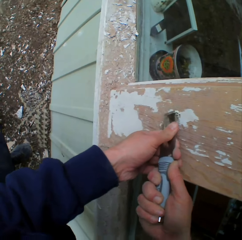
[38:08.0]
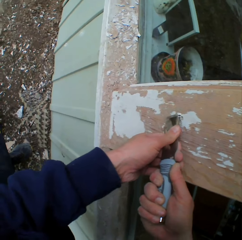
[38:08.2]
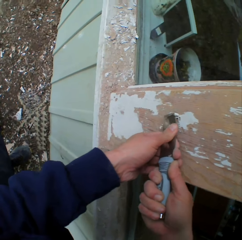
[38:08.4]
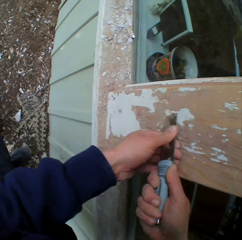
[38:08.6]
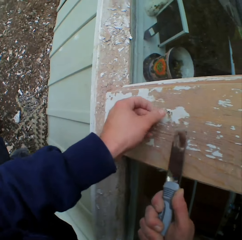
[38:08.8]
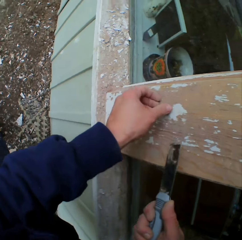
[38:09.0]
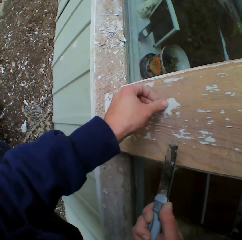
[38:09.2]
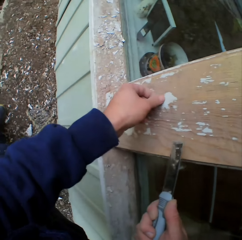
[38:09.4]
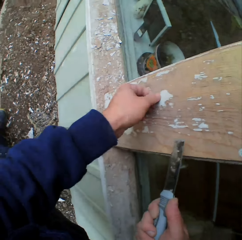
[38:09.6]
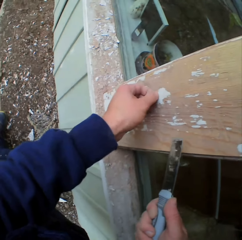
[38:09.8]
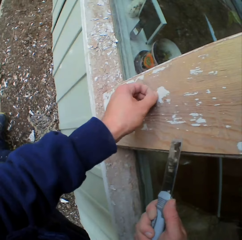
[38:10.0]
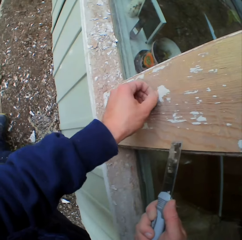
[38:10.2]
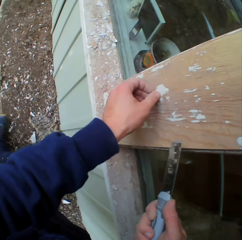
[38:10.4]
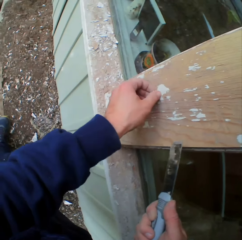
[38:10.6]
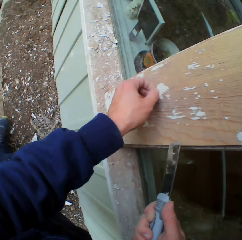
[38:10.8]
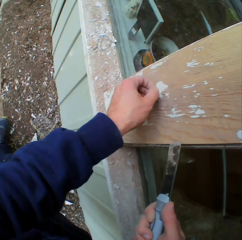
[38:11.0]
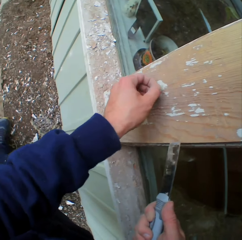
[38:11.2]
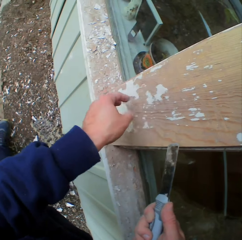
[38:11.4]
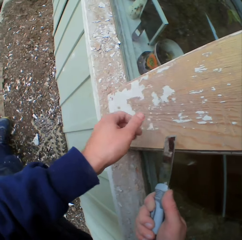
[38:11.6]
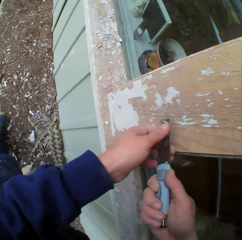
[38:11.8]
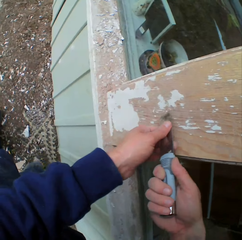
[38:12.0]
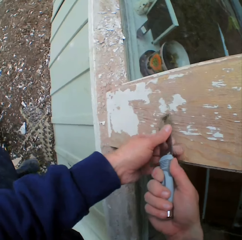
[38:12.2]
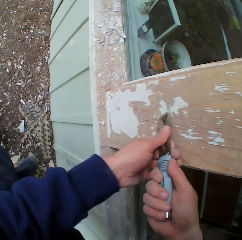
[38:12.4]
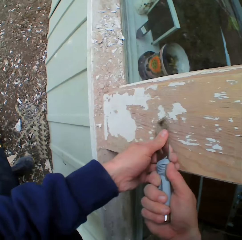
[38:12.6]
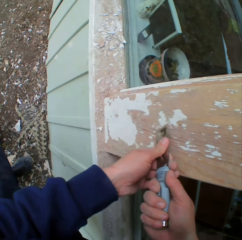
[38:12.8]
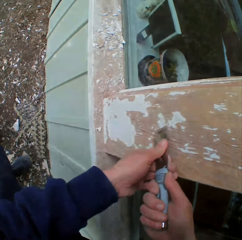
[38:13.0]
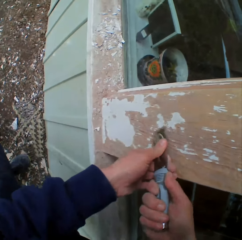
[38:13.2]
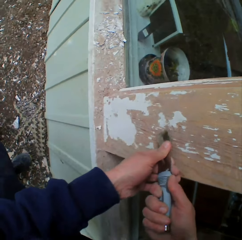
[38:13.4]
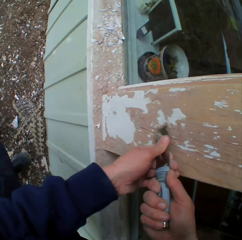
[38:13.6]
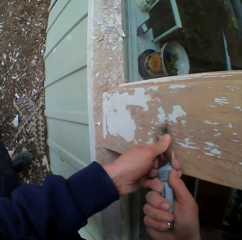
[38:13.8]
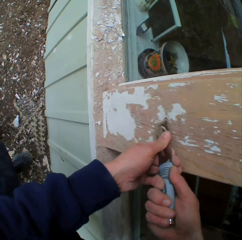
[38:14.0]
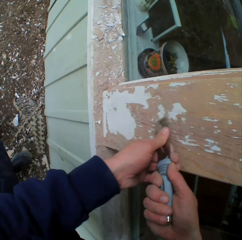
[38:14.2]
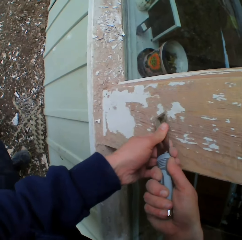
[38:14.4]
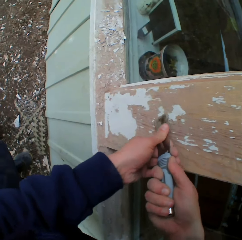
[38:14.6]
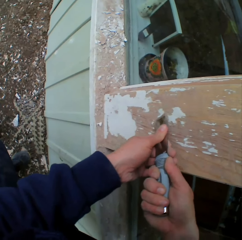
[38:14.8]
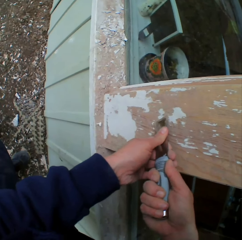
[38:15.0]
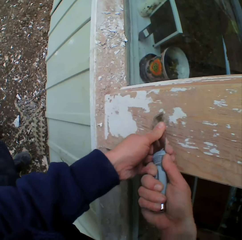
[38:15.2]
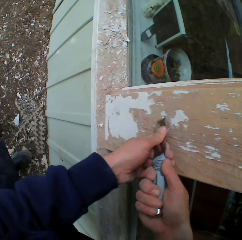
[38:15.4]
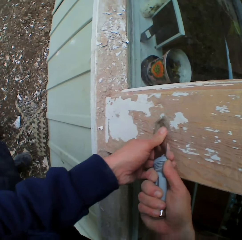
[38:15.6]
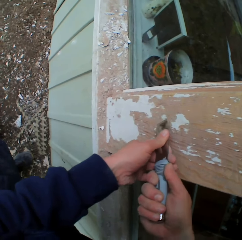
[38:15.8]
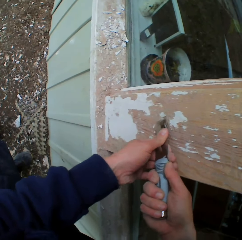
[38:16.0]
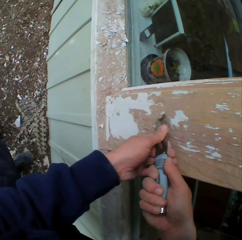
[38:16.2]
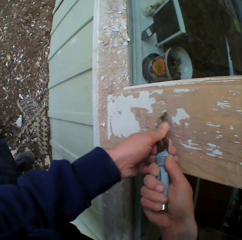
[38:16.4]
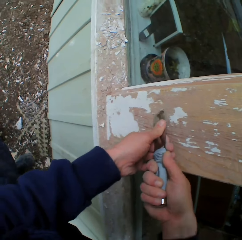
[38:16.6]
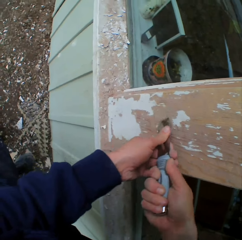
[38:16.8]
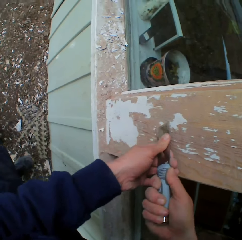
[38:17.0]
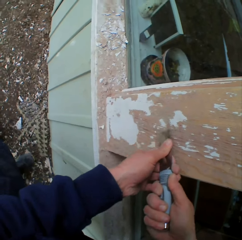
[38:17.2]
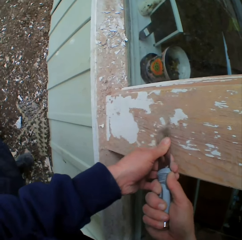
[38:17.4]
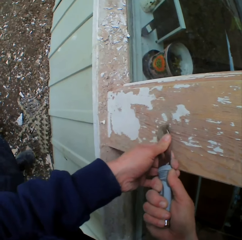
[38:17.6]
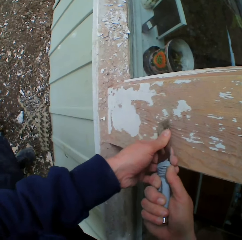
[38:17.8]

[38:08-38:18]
The camera wearer touches the surface. He removes the dried paint with his hand. He scrapes the surface. He removes the dried paint on the wall with a chisel.

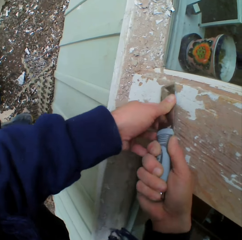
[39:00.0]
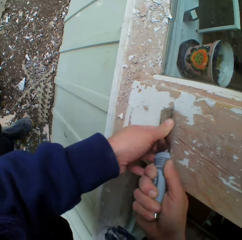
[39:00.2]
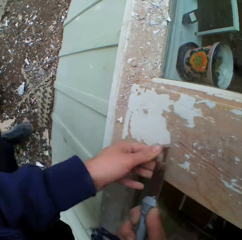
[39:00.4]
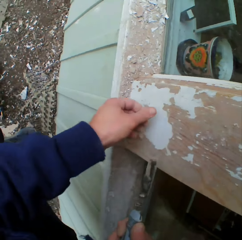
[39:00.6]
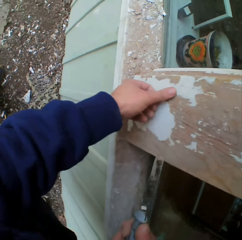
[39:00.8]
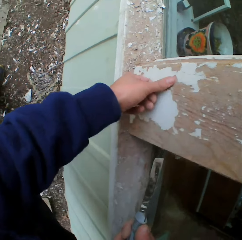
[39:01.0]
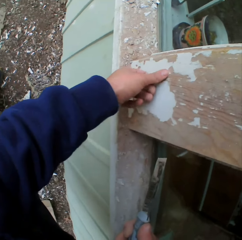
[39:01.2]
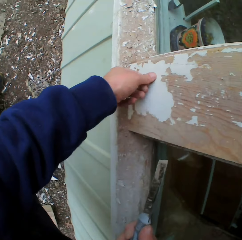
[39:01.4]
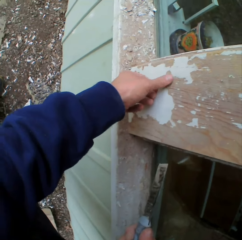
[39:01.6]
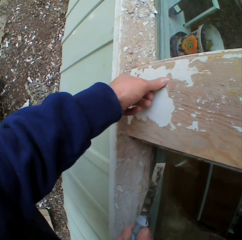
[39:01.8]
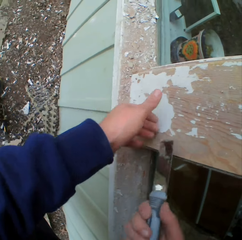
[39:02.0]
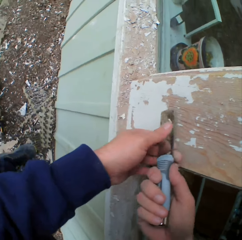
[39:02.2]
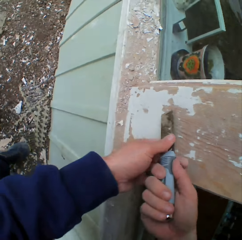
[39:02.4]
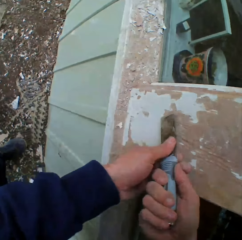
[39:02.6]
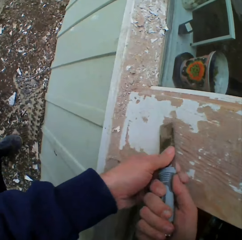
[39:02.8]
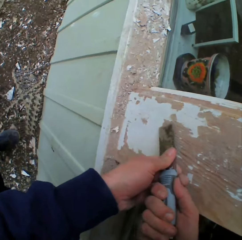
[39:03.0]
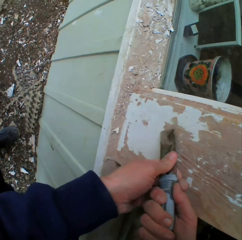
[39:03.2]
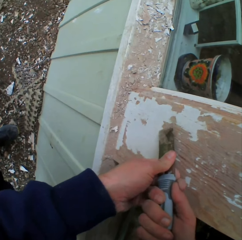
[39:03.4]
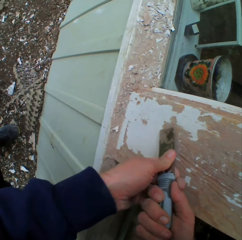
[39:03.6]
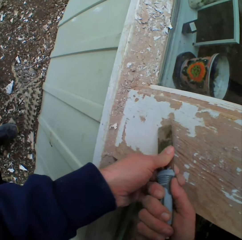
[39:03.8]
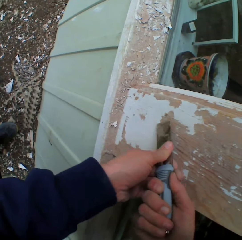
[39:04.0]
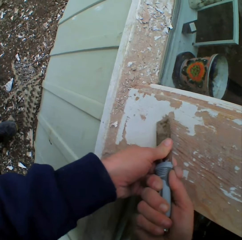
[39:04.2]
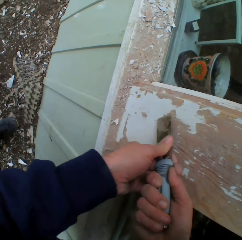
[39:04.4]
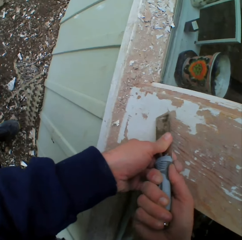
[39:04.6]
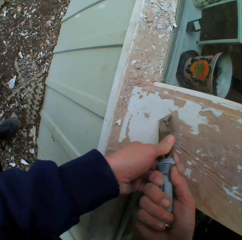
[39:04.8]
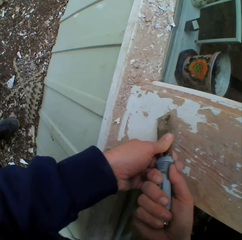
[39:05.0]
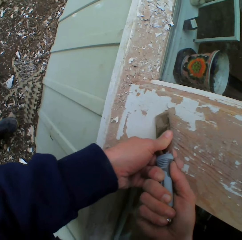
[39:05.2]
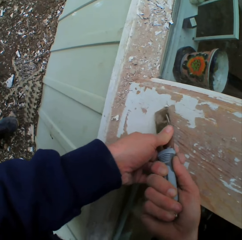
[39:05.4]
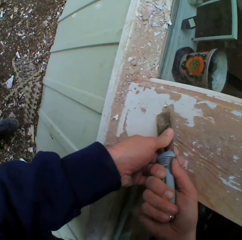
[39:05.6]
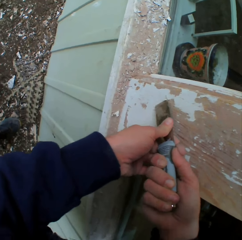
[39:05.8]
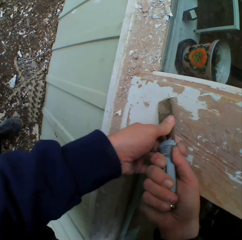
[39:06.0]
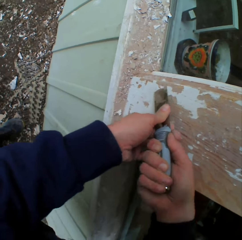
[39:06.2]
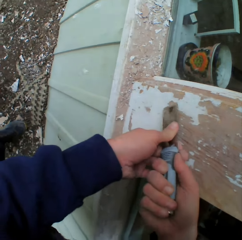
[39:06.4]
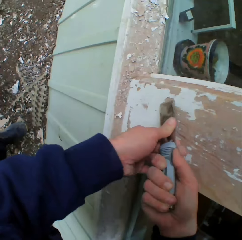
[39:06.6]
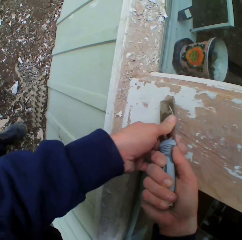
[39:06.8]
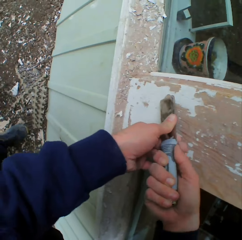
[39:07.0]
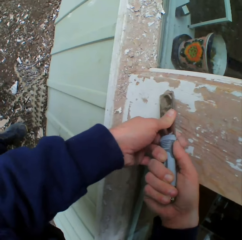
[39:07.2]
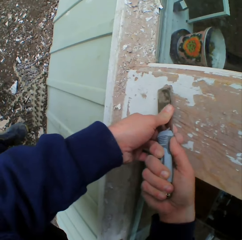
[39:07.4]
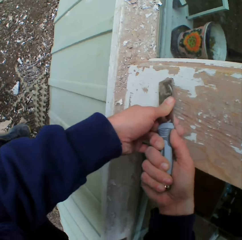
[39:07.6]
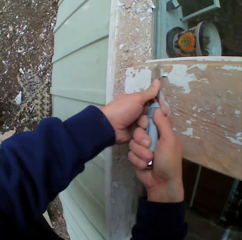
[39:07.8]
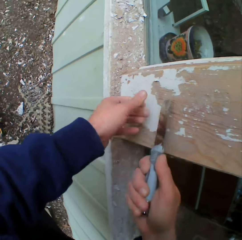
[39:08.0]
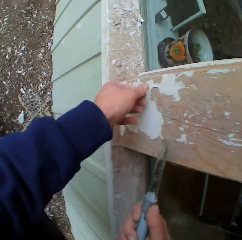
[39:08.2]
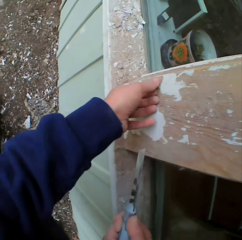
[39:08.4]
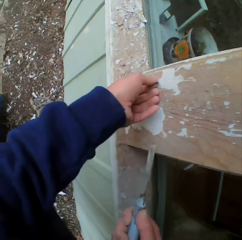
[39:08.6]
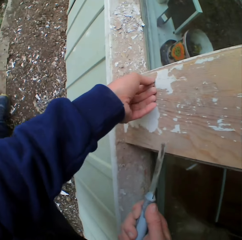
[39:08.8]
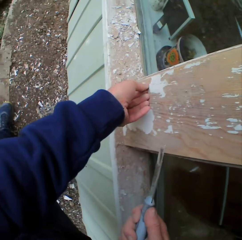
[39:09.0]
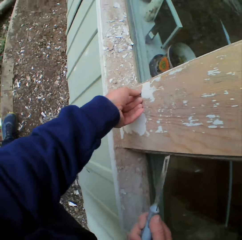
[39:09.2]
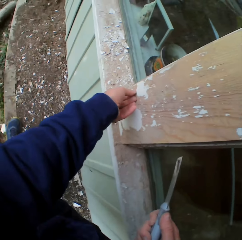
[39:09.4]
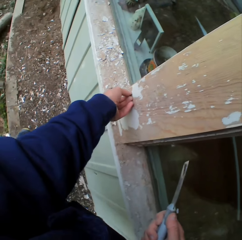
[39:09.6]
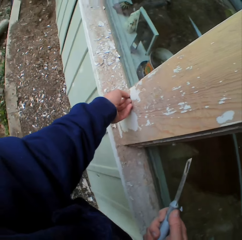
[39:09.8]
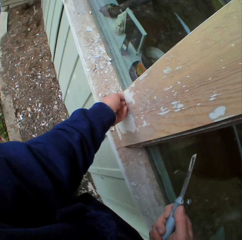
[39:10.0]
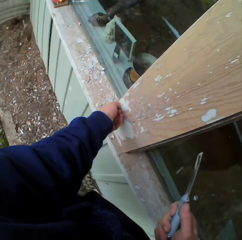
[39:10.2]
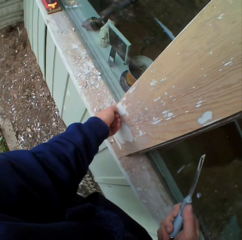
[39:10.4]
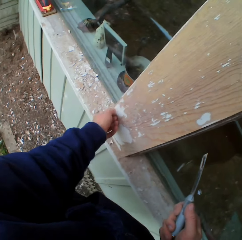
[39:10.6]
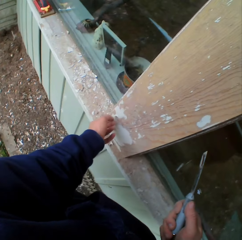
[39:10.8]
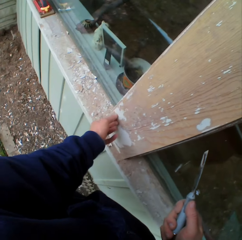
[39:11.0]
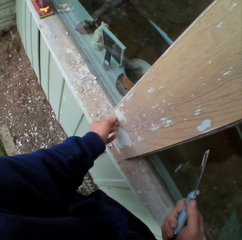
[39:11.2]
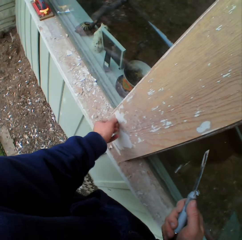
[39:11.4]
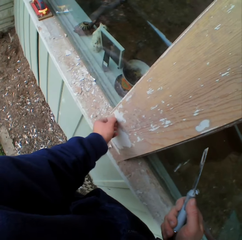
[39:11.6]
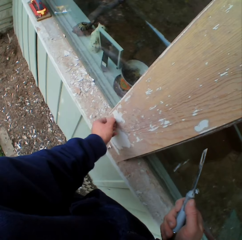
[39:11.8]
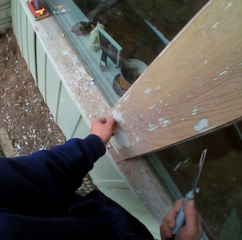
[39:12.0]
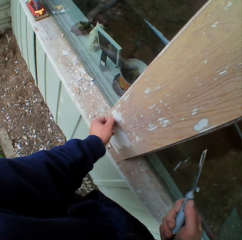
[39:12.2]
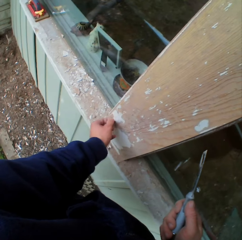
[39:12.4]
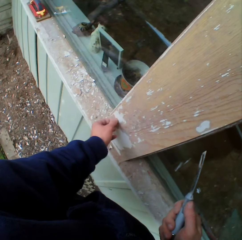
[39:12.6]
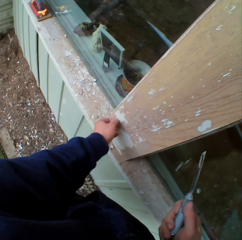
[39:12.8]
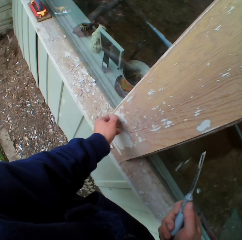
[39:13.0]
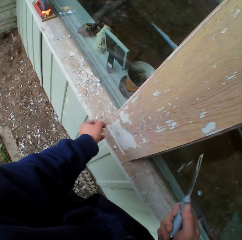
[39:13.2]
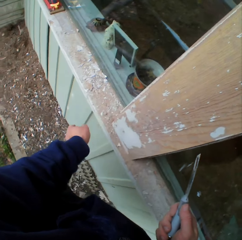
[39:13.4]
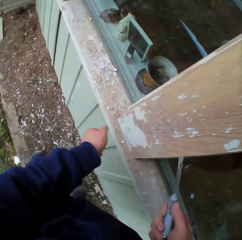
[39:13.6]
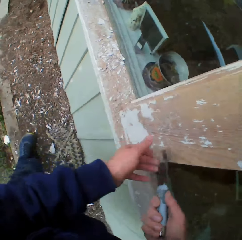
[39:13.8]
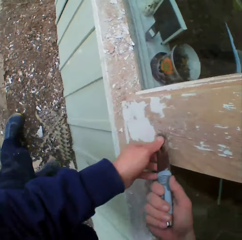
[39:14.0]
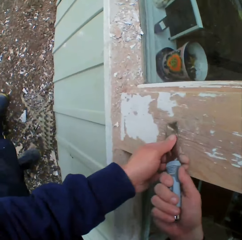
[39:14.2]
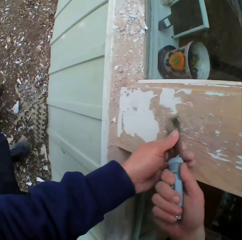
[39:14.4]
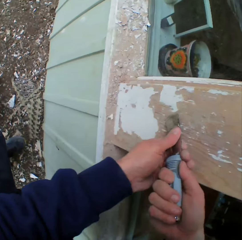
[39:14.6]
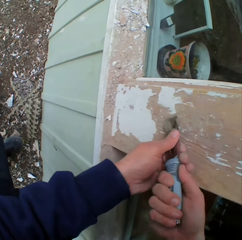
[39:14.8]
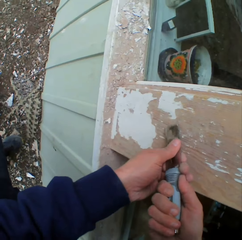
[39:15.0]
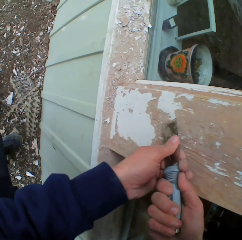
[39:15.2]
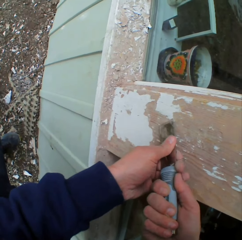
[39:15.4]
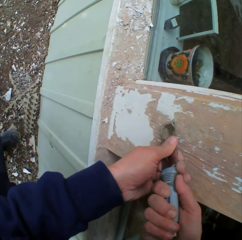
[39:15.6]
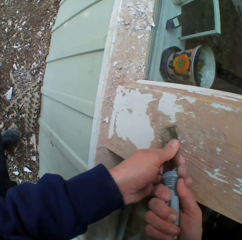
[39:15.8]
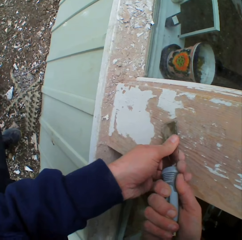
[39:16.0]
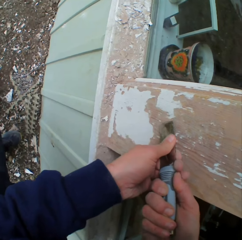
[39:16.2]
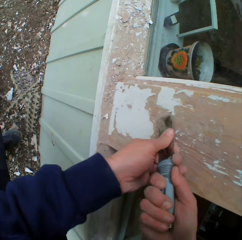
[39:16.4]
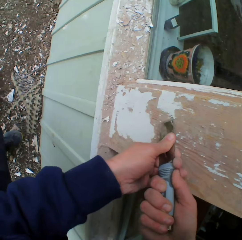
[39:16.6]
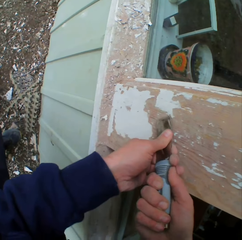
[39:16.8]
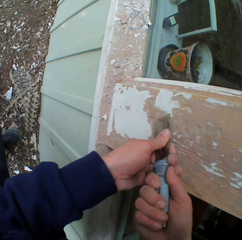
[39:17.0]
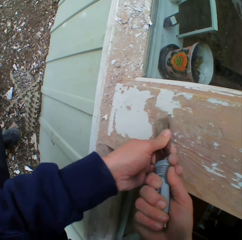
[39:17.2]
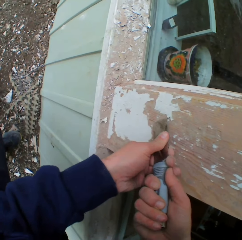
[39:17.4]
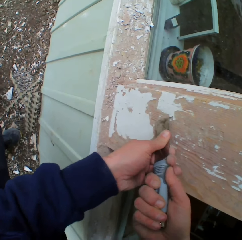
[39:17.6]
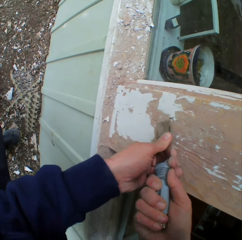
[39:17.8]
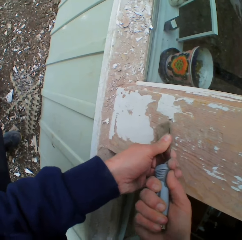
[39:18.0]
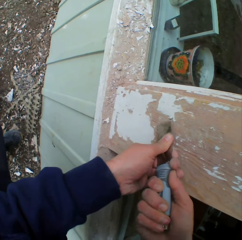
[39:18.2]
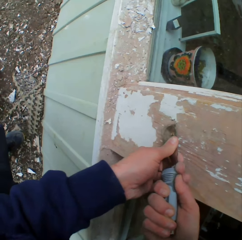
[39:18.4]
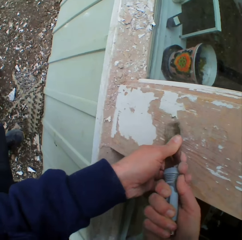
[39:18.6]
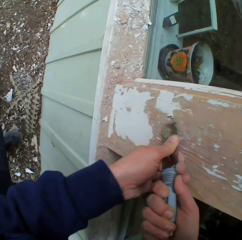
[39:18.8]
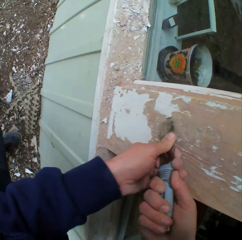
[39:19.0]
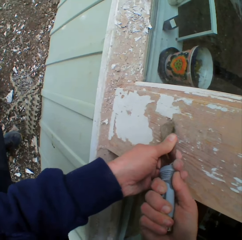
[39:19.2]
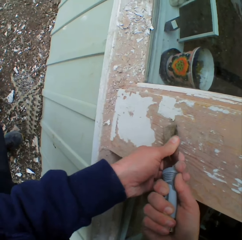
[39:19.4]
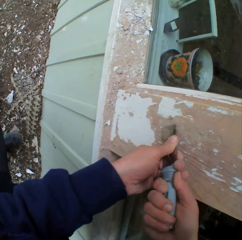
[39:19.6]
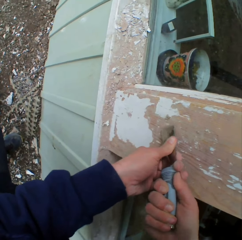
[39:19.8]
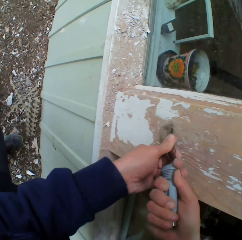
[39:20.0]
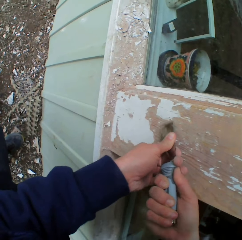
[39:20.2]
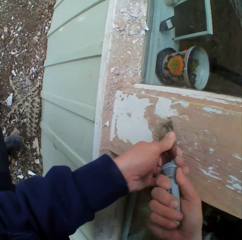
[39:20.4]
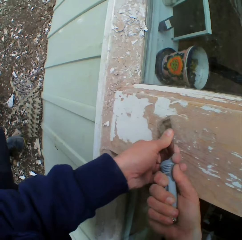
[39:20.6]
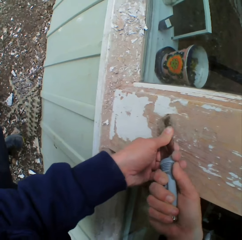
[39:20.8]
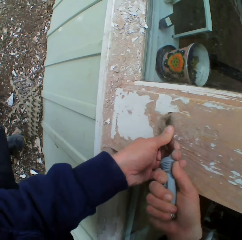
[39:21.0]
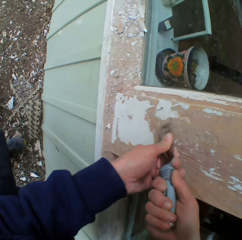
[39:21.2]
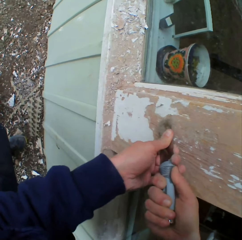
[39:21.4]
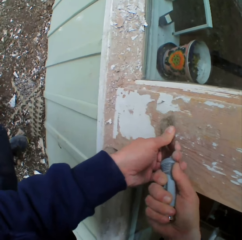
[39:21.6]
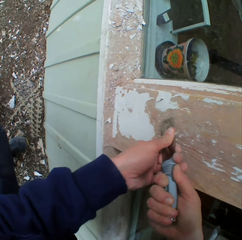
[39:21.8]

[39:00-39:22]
The camera wearer touches the surface and scrapes the surface. He touches the surface. He removes the dried paint with his hand. He scrapes the surface. He removes the dried paint on the wall with a chisel.
